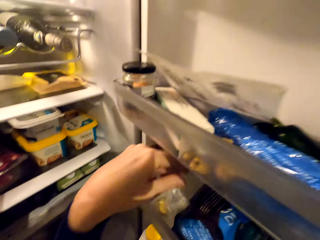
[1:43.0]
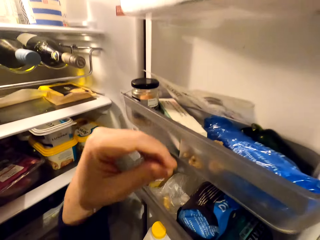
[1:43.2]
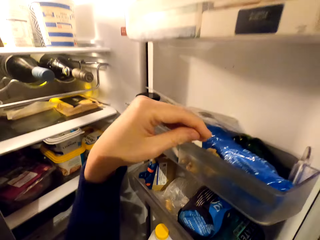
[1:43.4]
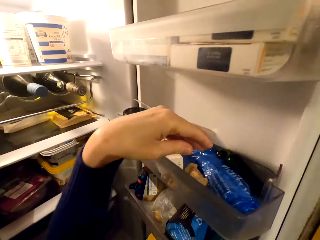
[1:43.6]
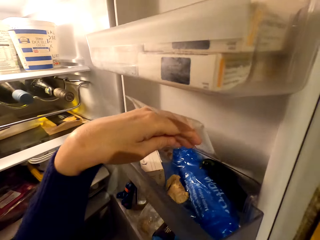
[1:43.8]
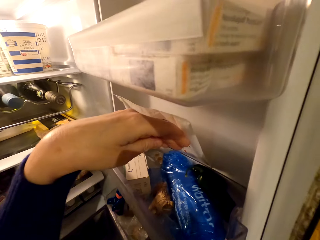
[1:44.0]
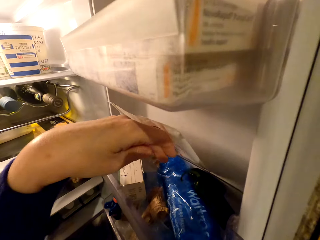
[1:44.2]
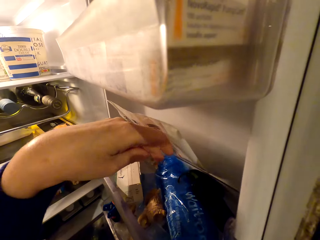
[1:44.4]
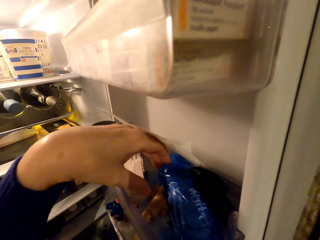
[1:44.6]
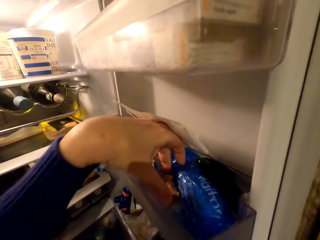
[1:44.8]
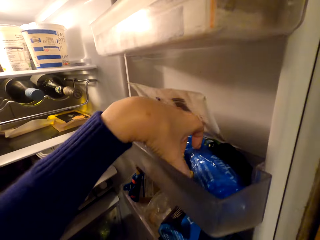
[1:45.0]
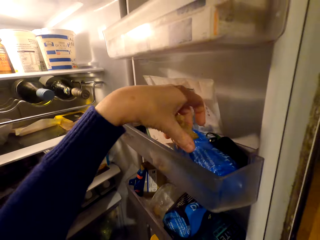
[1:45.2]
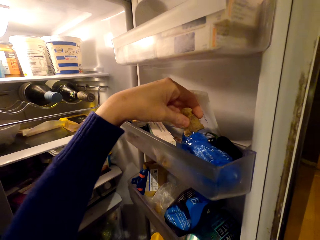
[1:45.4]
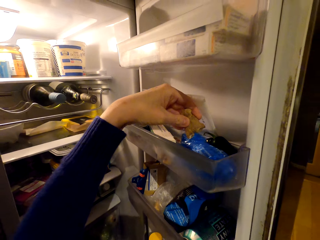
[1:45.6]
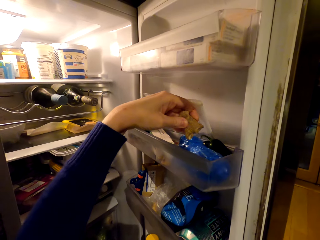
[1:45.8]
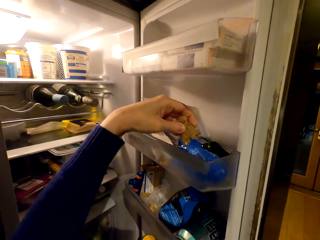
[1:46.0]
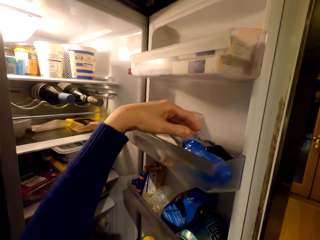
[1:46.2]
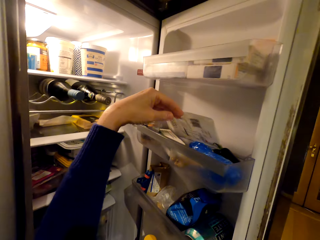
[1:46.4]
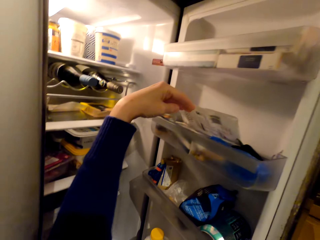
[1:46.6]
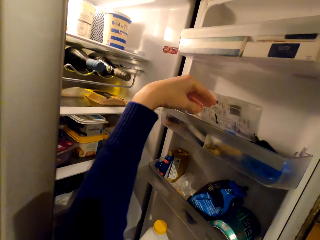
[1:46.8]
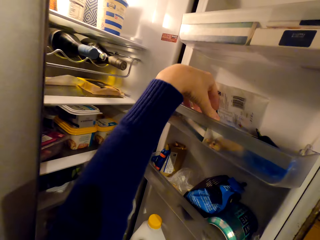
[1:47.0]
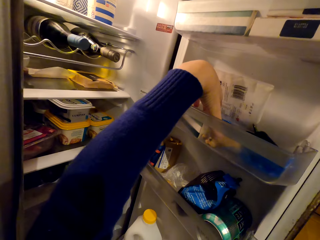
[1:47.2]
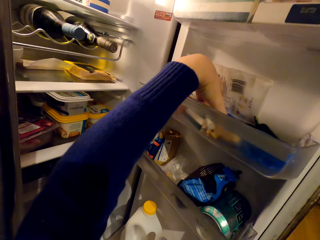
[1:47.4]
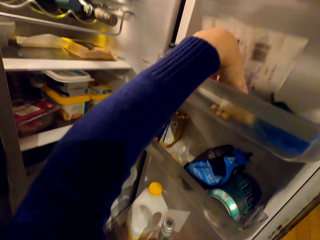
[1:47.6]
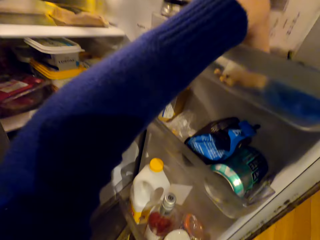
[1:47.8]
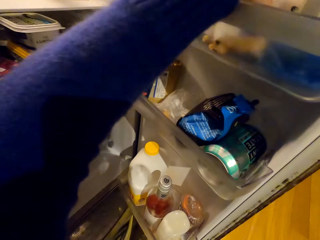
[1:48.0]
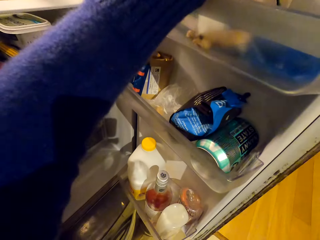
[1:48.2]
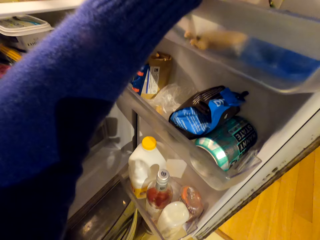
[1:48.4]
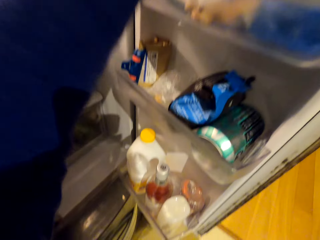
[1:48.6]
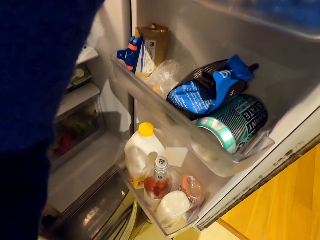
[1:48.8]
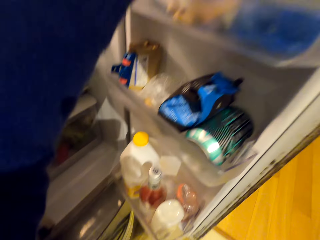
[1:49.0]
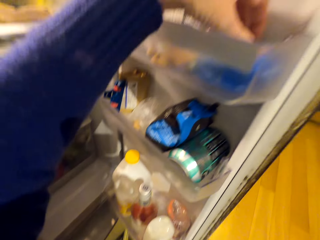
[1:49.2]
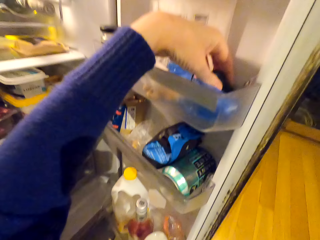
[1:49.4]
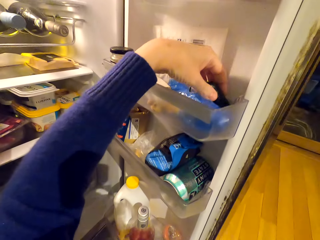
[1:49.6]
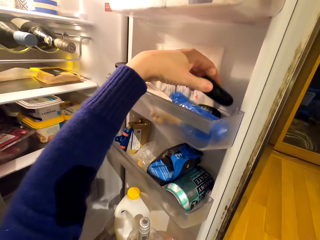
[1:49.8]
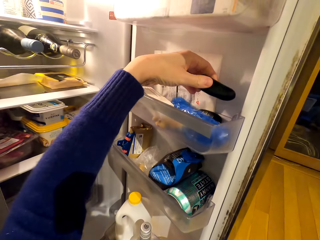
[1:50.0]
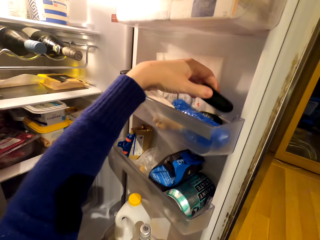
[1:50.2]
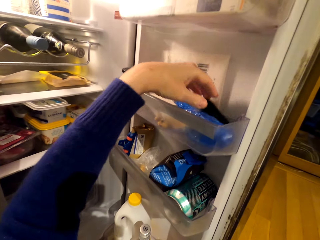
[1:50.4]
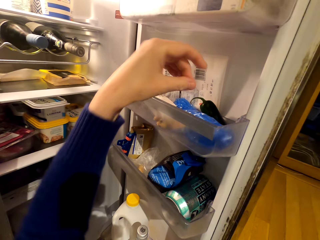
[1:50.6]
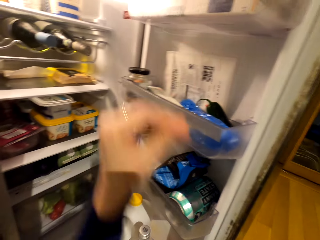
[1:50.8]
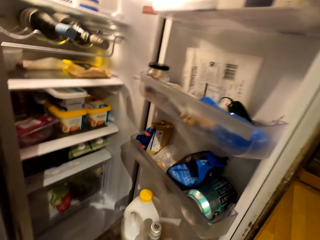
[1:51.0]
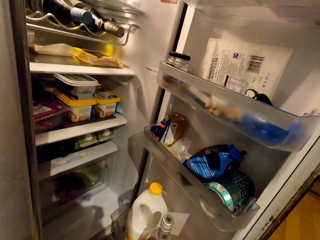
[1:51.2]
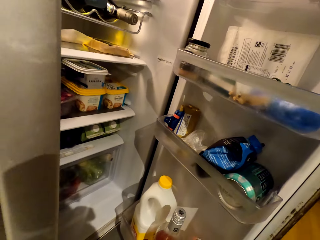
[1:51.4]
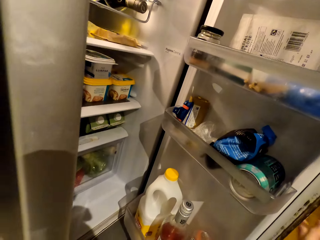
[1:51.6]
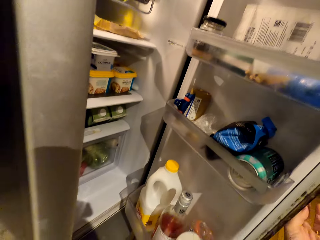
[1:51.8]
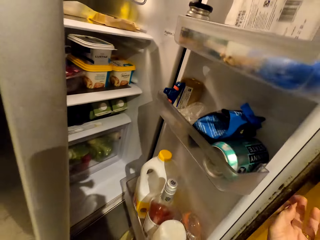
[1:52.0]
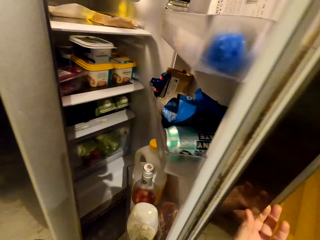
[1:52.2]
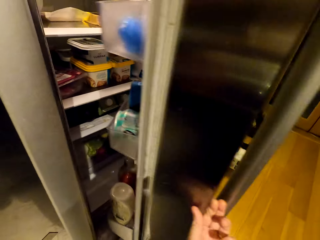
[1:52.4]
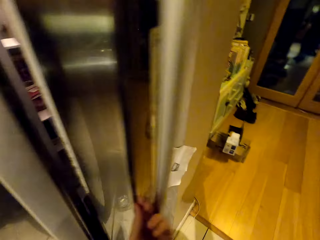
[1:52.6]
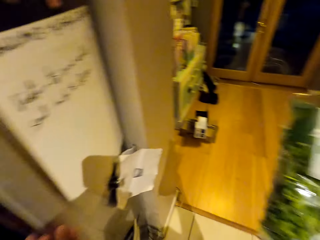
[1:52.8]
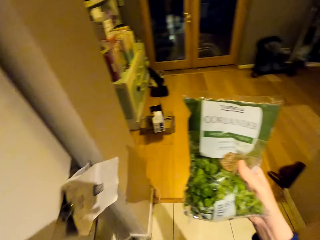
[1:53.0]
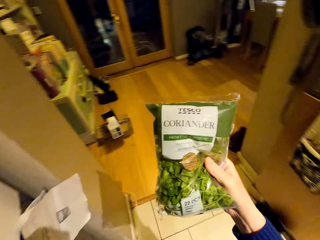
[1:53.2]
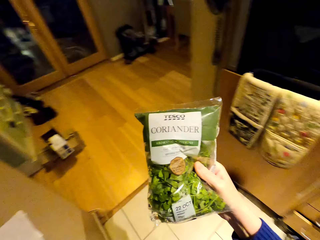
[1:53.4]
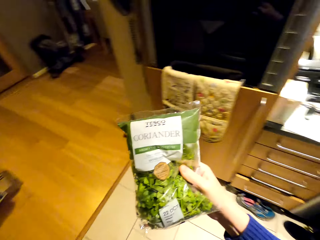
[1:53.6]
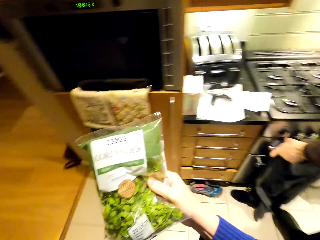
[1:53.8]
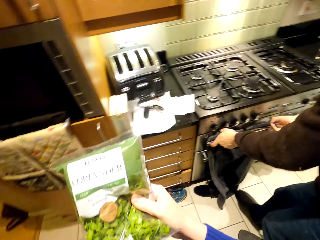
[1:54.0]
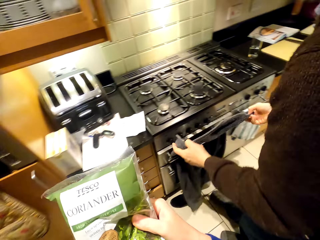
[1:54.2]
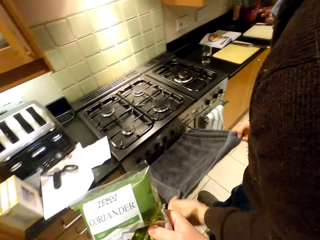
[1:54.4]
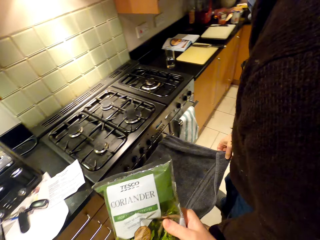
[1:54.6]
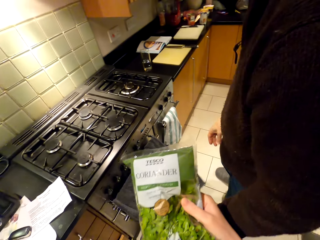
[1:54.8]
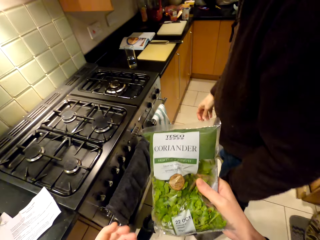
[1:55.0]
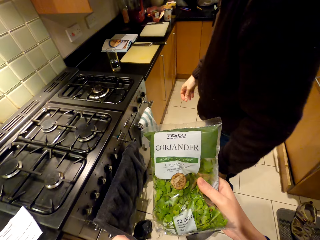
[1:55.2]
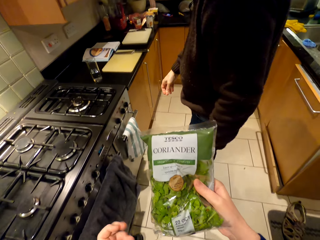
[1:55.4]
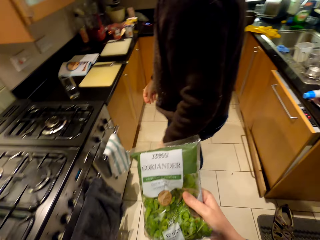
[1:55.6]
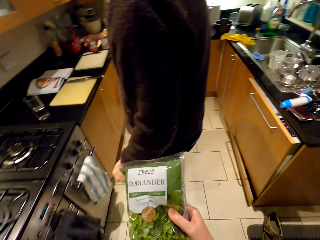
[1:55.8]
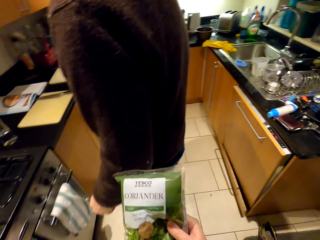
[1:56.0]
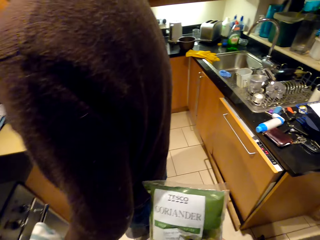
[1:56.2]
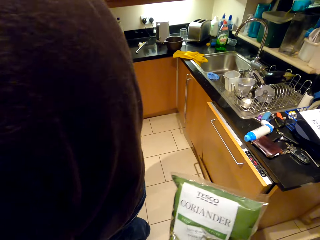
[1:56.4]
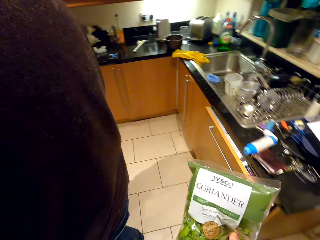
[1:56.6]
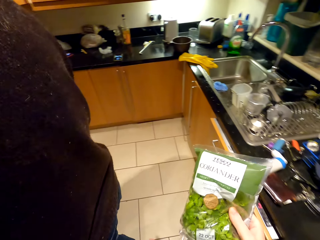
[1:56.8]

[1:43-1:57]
The camera wearer picks up ginger. They touch the ginger. They drop the ginger. They search in the fridge. They touch the eggplant. They close the fridge. They walk around the room. A person holds the towel. The person moves sideways.

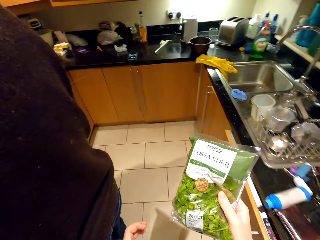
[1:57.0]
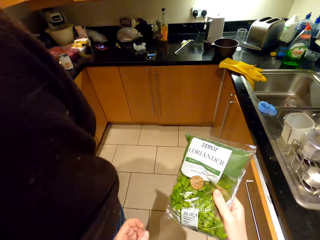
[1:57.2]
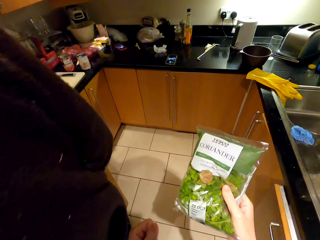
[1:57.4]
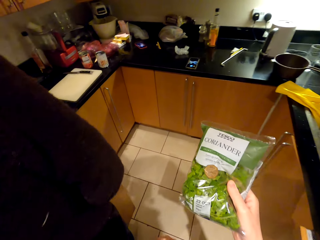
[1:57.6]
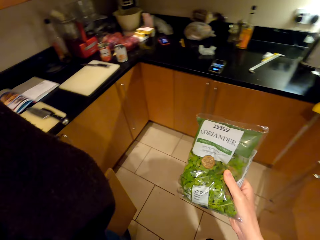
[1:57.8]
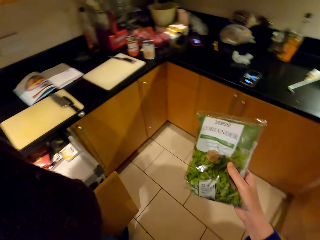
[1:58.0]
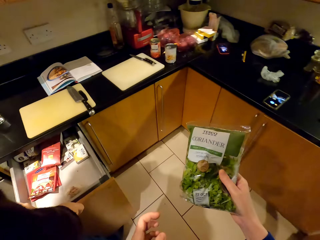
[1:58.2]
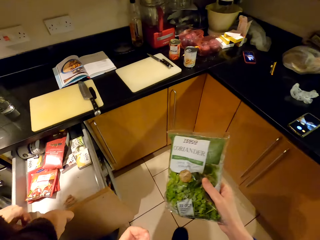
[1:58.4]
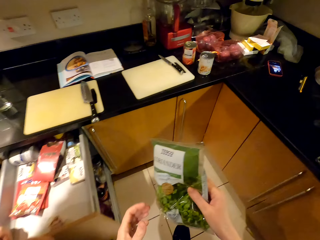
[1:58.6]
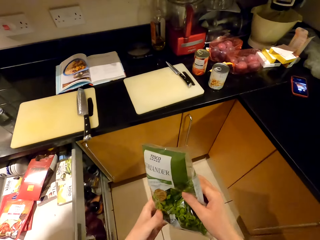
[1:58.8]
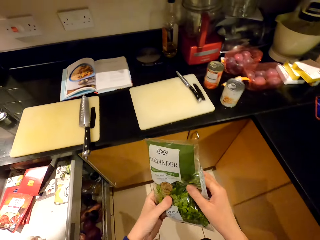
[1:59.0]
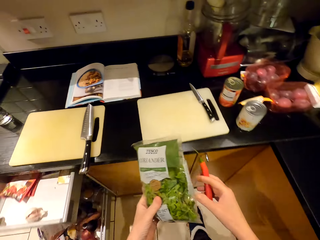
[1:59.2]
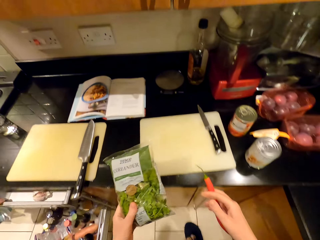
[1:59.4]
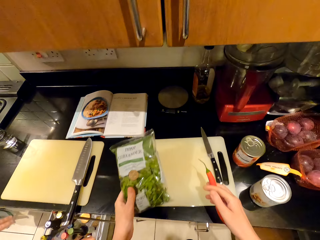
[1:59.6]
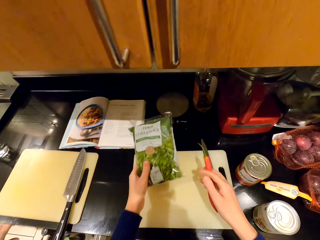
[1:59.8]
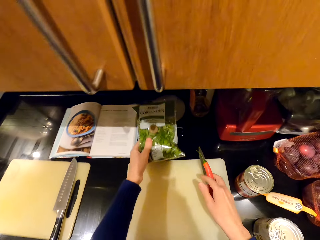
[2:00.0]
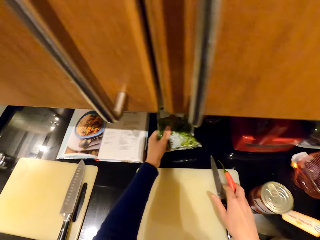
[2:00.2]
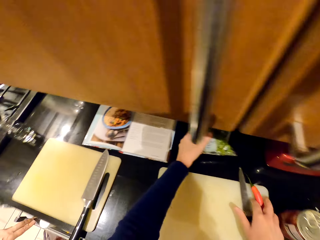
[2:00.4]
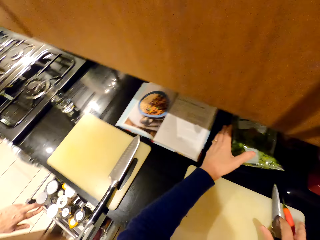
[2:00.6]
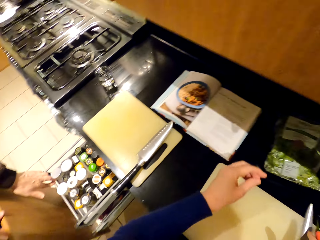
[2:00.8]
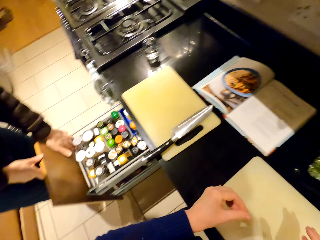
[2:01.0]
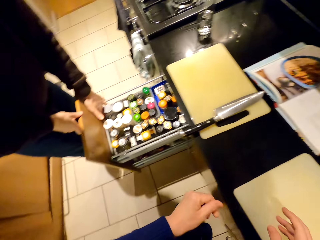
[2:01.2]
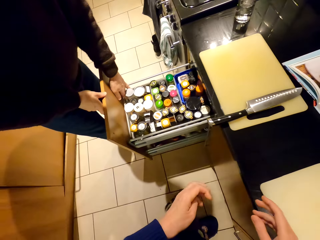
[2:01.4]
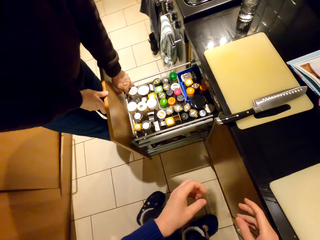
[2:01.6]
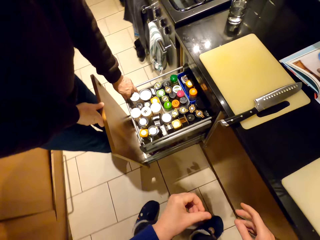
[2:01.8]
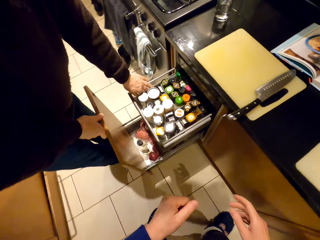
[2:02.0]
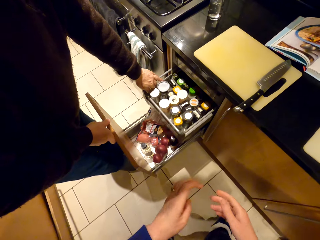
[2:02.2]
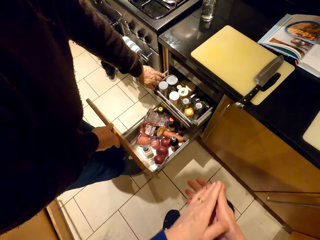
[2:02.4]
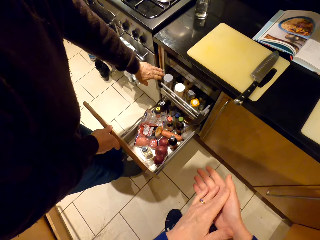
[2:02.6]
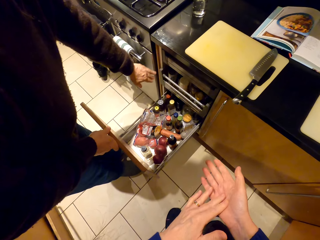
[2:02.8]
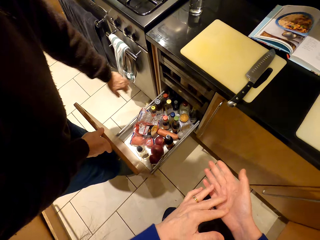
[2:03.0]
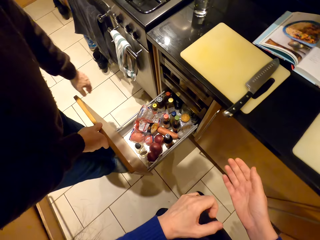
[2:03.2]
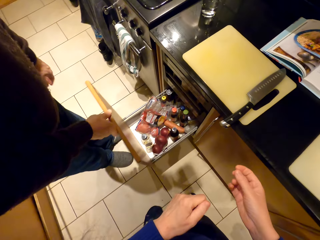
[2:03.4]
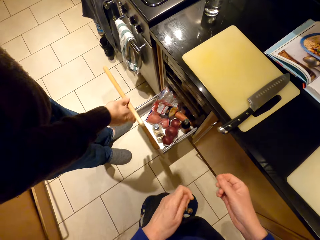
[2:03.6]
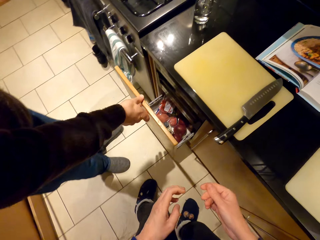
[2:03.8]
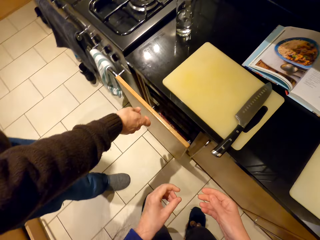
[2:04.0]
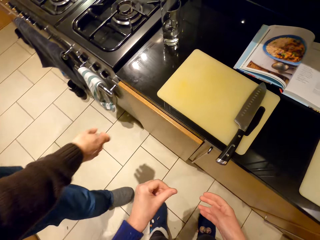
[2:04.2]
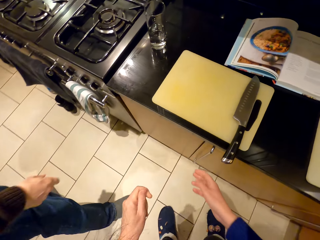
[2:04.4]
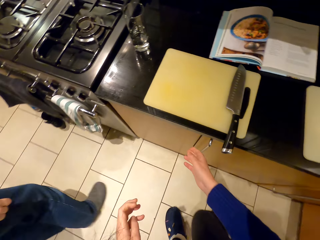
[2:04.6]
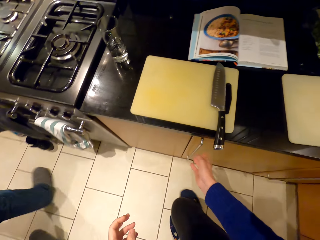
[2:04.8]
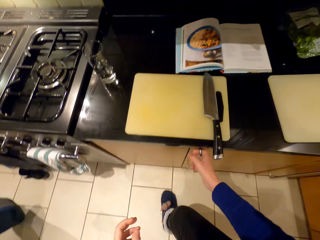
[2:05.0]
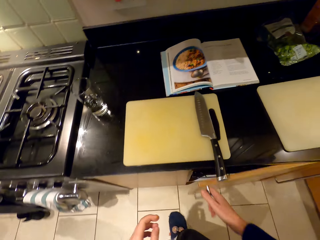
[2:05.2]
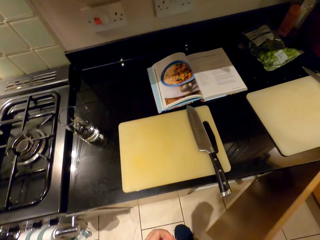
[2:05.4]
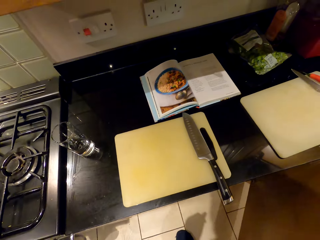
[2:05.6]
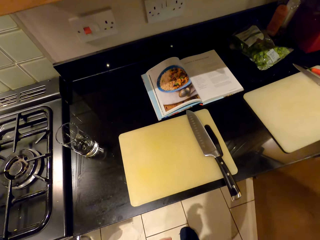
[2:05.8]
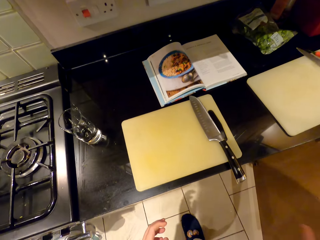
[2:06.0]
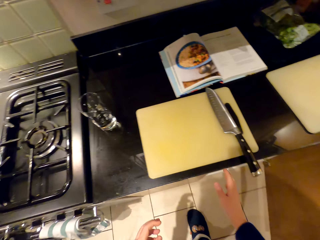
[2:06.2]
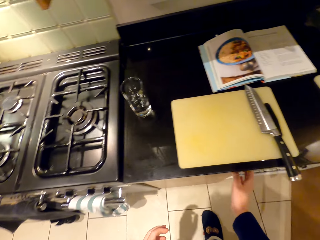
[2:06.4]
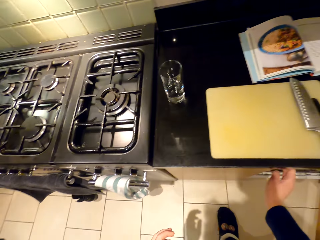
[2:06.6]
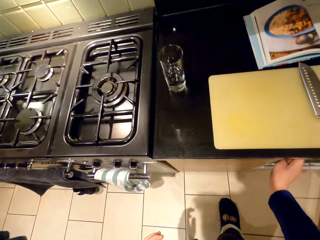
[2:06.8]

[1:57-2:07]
A person stands beside the countertop, pulls the drawer and pushes the drawer. The camera wearer puts the polythene paper on the countertop. She places coriander on the countertop. The person pushes the drawer. The camera wearer rubs her hand. The person pushes the other drawer. The camera wearer walks around. The person walks around the room. The camera wearer opens the cabinet.
